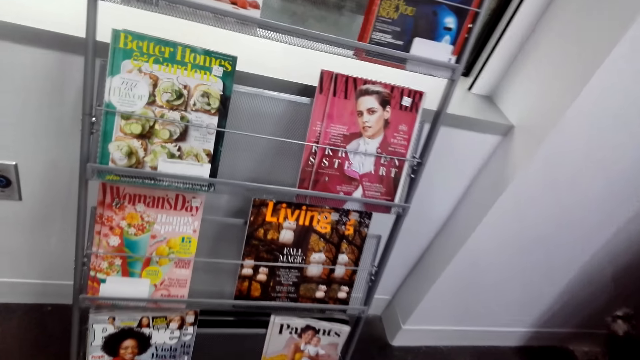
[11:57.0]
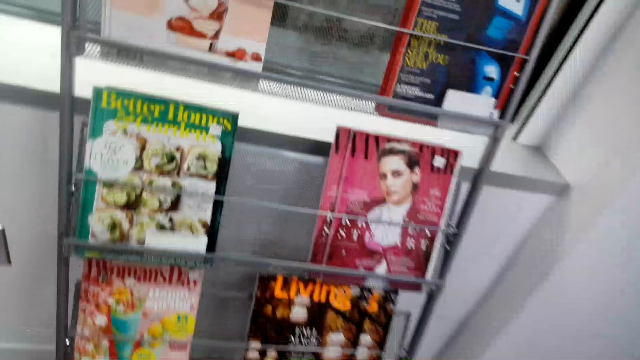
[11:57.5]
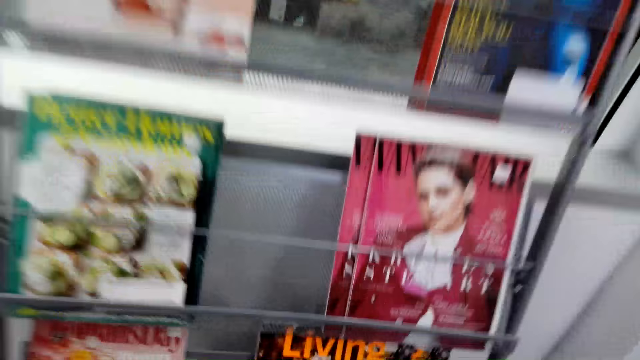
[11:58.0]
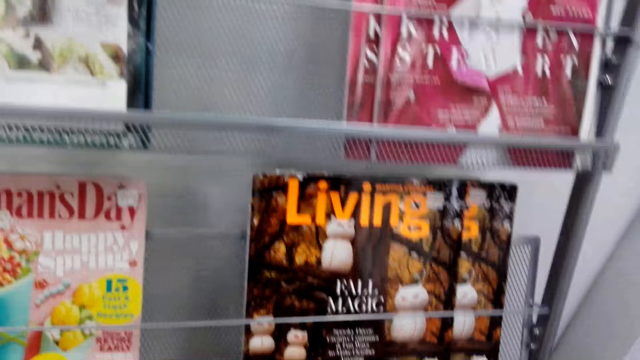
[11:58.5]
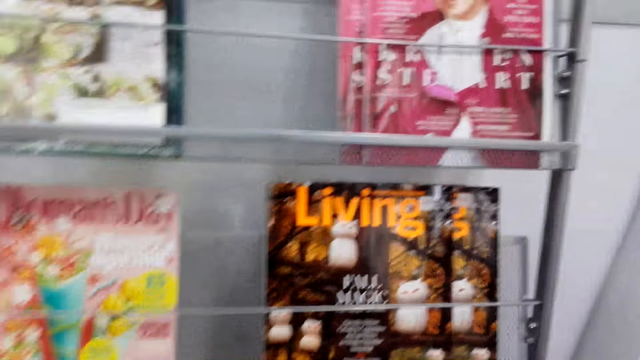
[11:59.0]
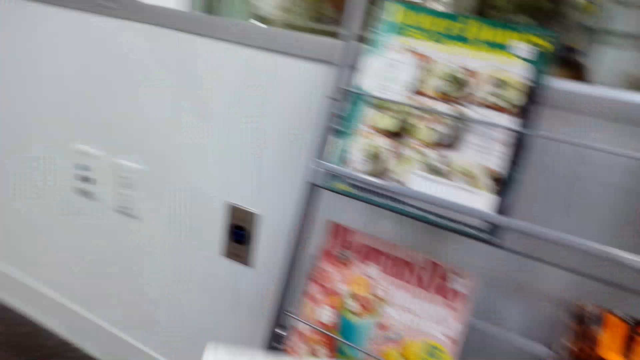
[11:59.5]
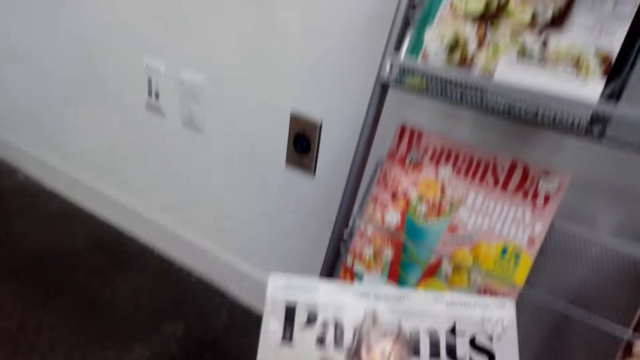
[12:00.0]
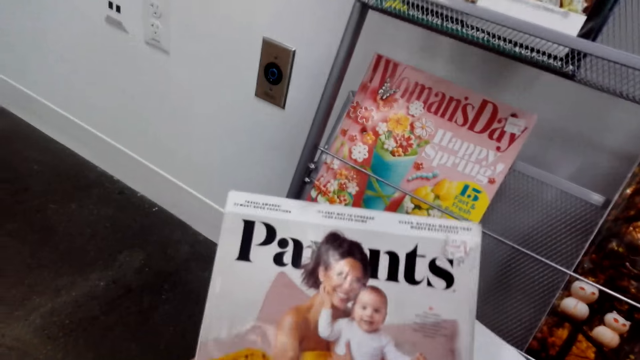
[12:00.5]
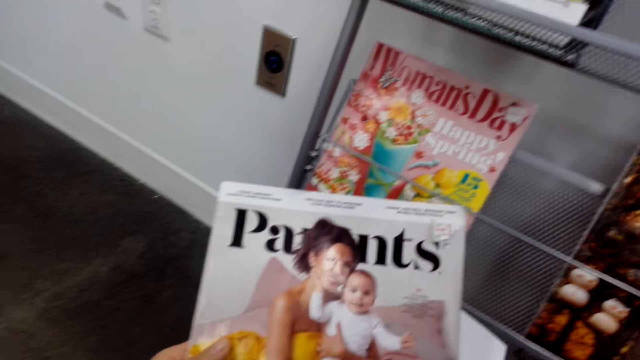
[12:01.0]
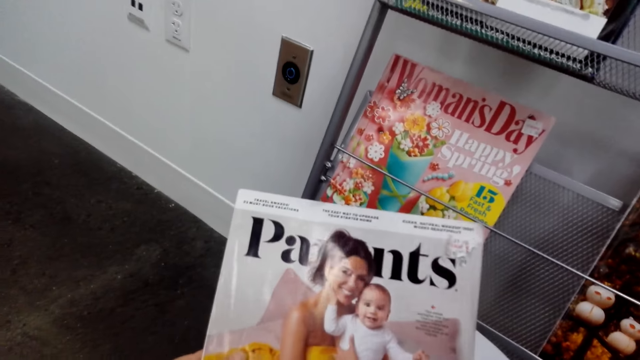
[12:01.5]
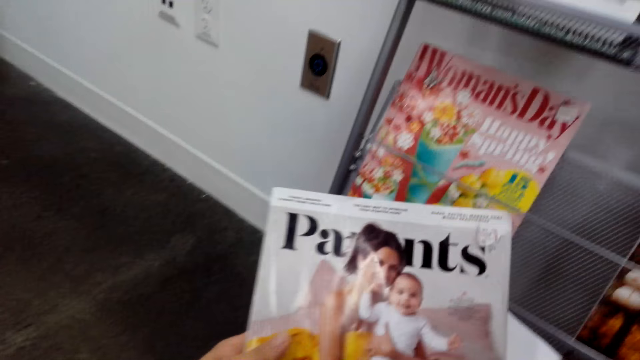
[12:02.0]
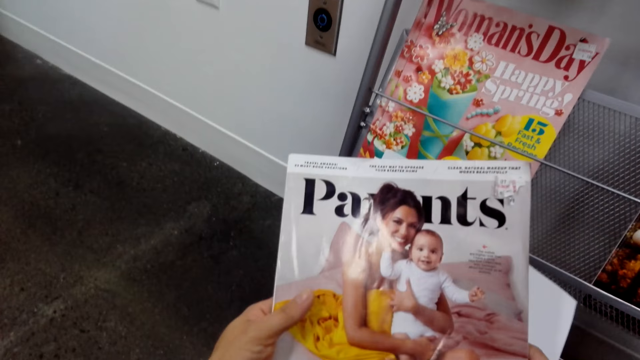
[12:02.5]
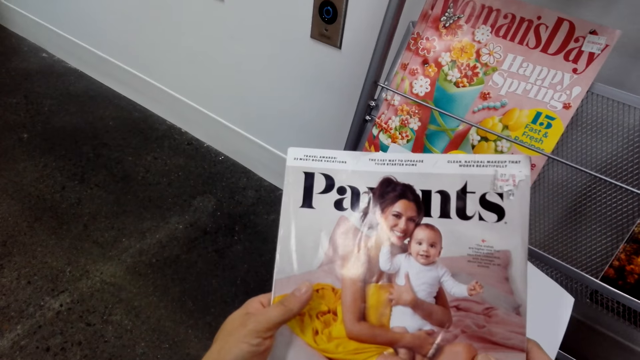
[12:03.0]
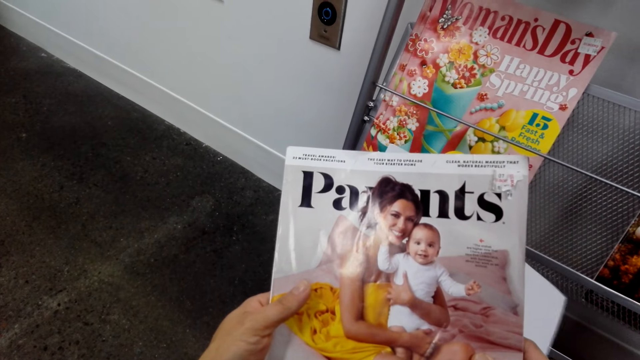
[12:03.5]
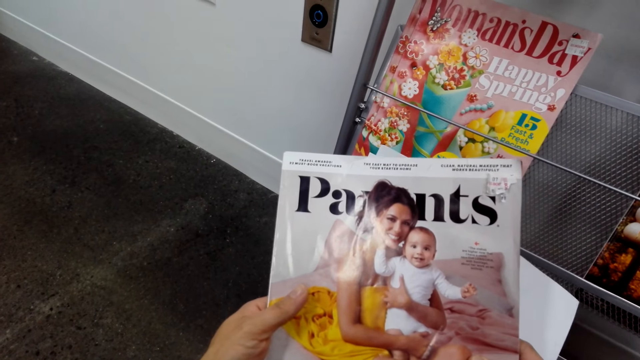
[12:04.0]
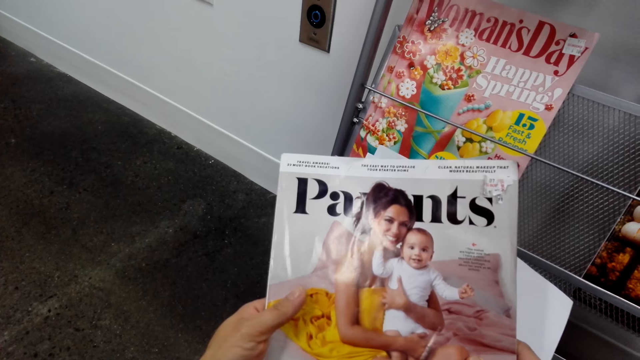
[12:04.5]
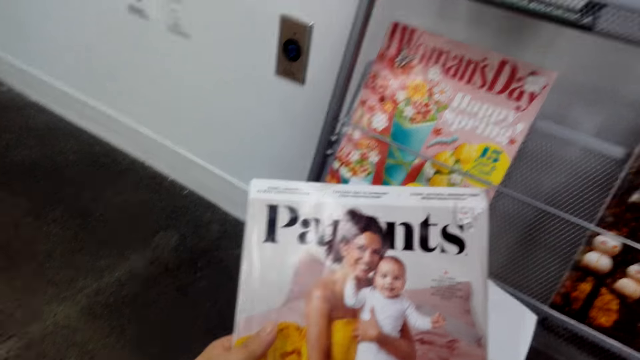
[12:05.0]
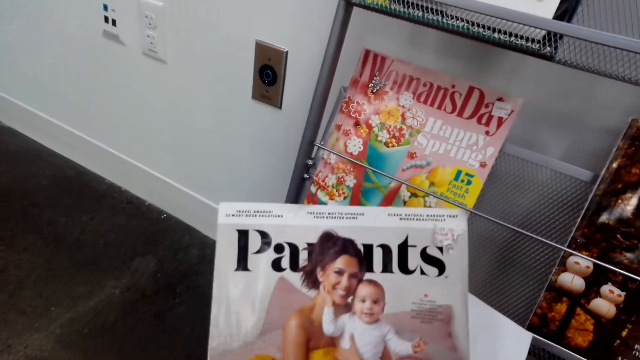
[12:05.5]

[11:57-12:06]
The camera wearer looks around. They pick a parents magazine from the rack. They read the parents magazine.

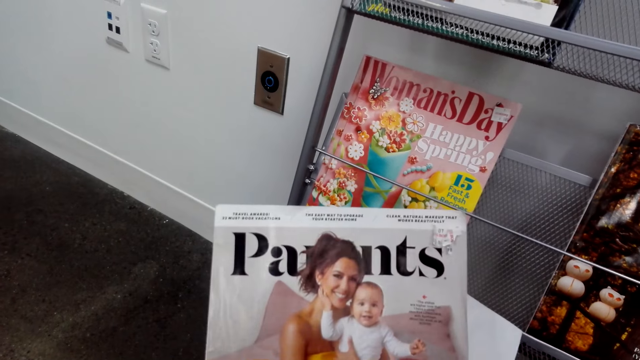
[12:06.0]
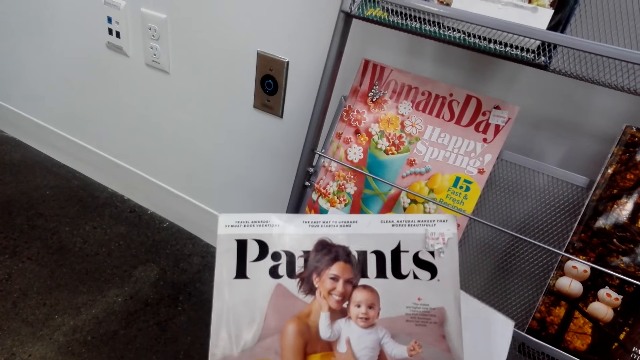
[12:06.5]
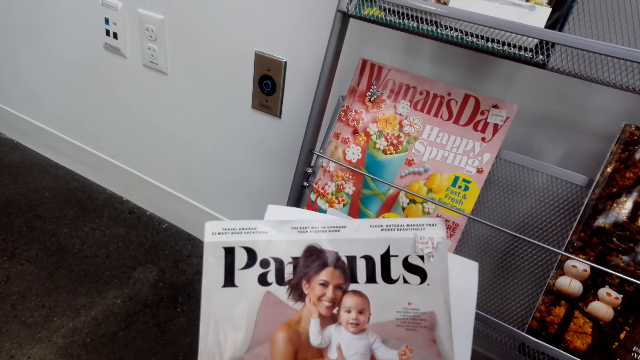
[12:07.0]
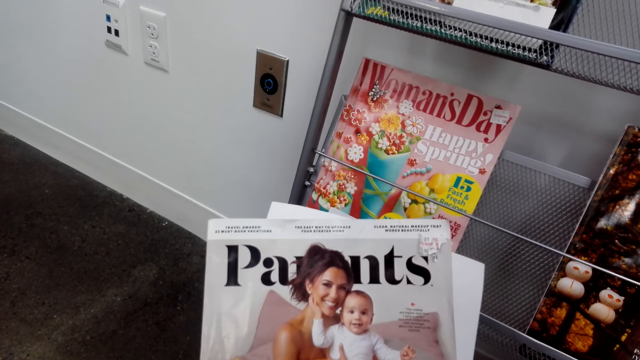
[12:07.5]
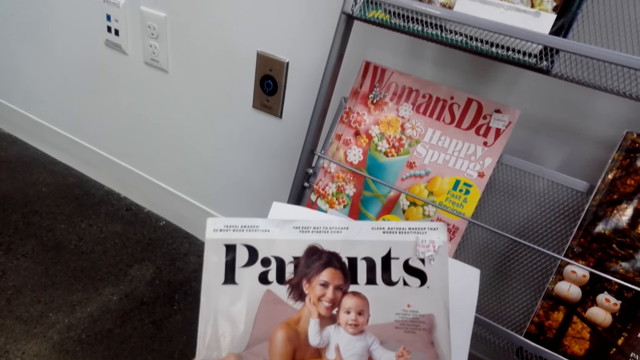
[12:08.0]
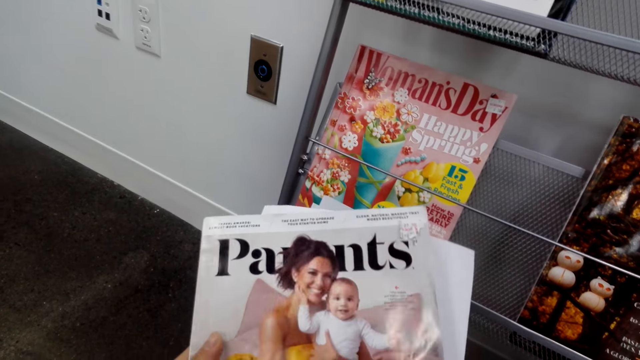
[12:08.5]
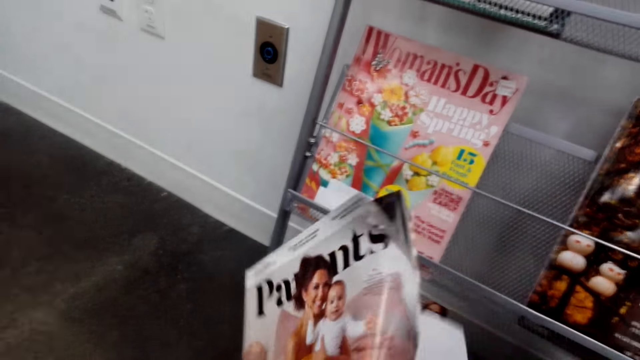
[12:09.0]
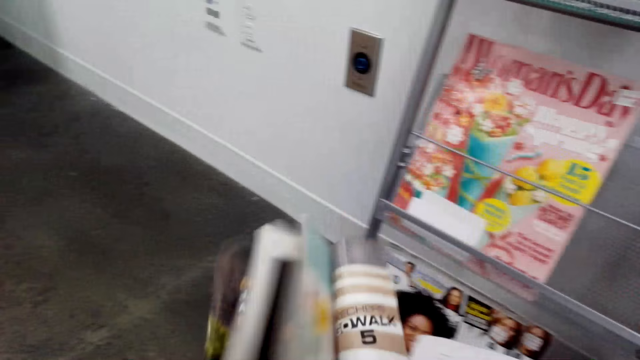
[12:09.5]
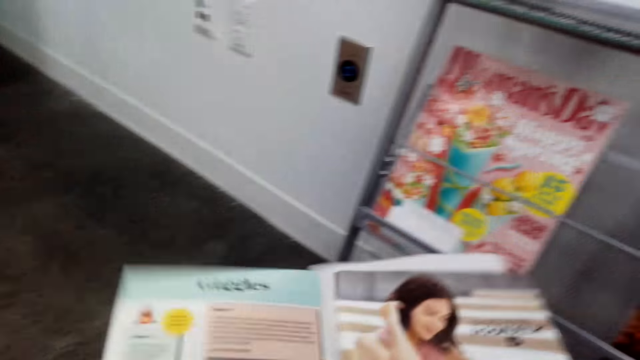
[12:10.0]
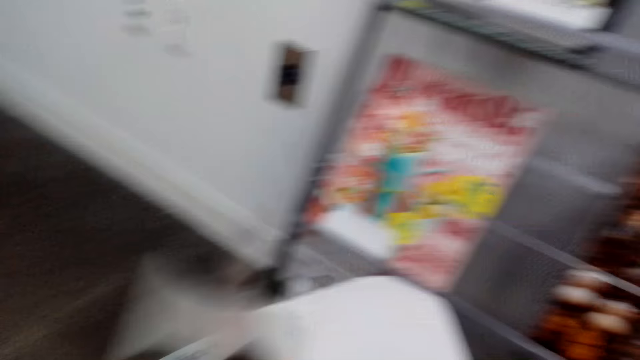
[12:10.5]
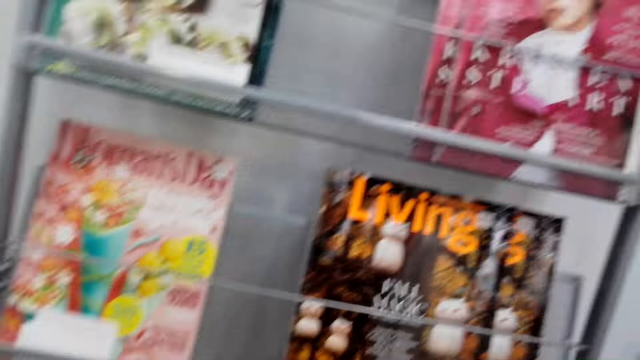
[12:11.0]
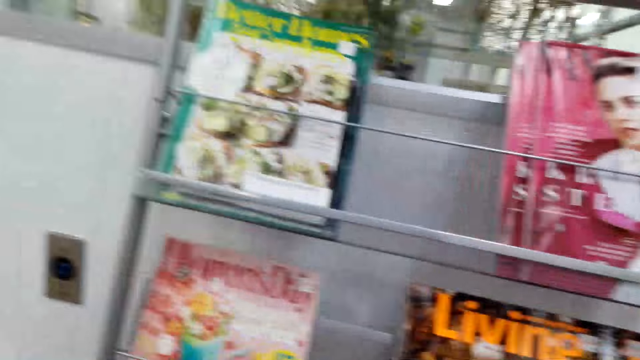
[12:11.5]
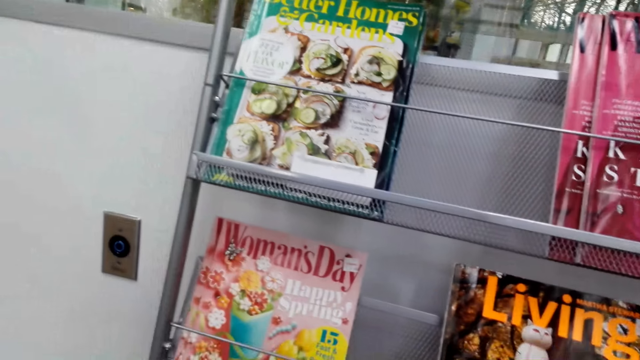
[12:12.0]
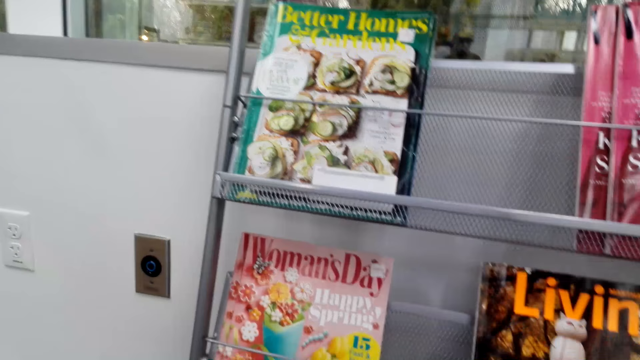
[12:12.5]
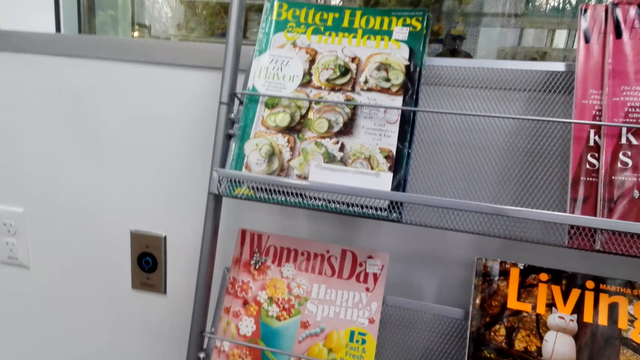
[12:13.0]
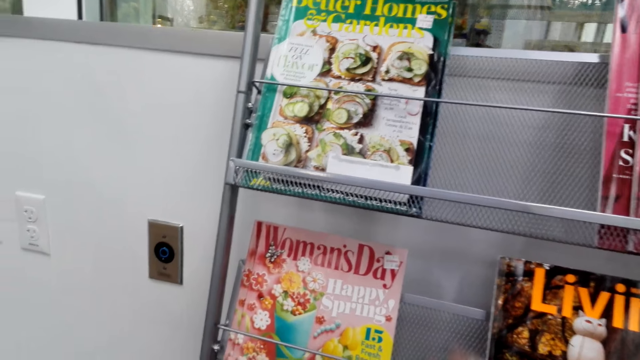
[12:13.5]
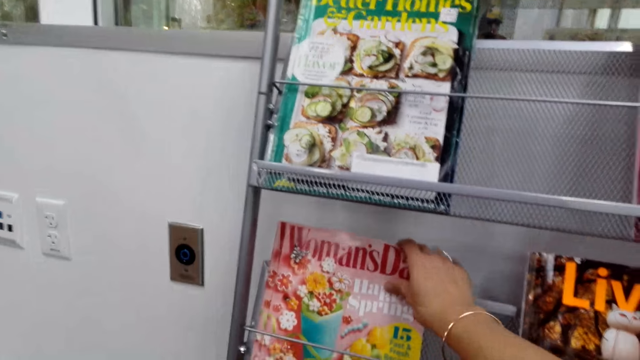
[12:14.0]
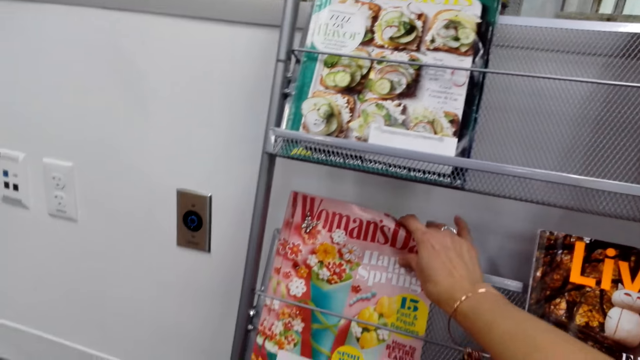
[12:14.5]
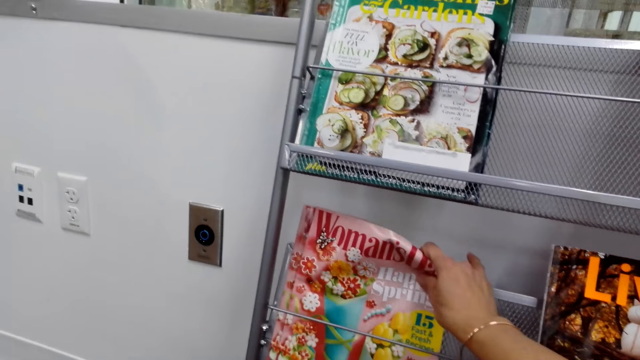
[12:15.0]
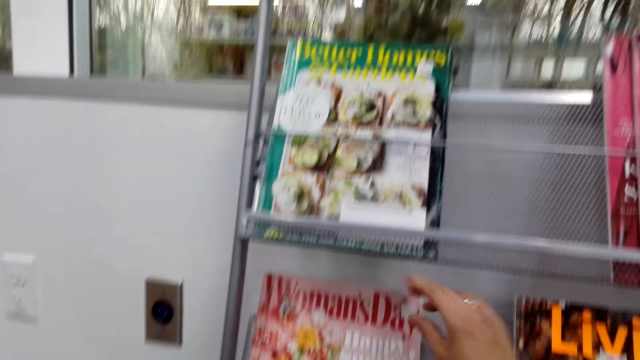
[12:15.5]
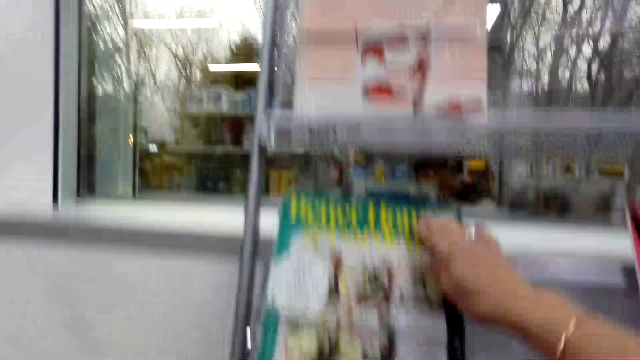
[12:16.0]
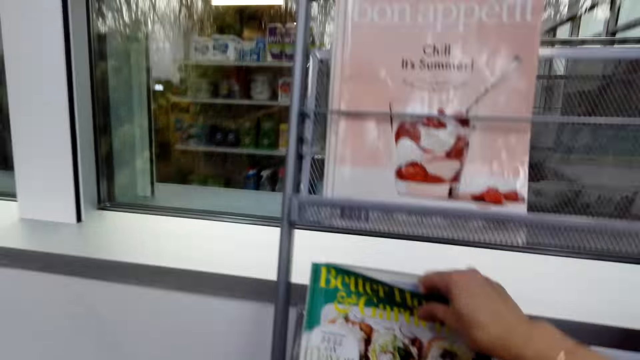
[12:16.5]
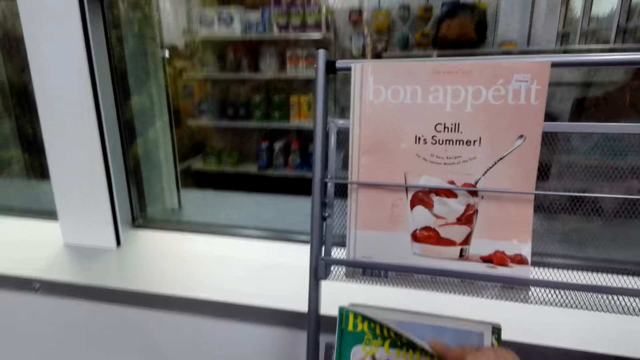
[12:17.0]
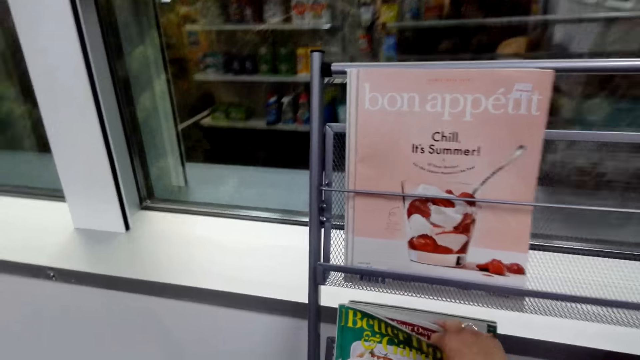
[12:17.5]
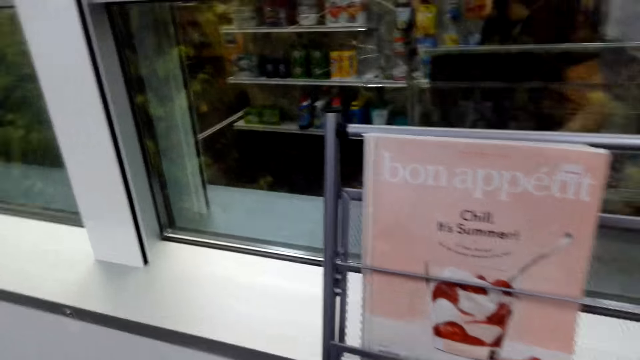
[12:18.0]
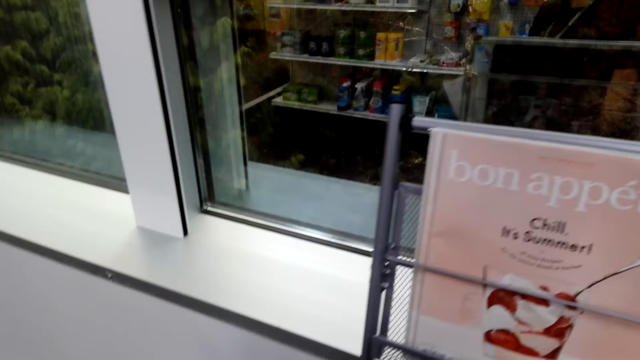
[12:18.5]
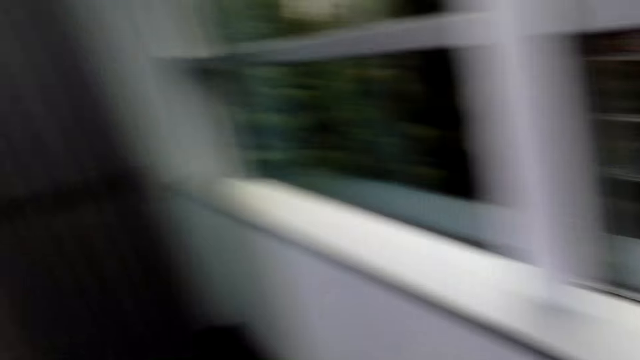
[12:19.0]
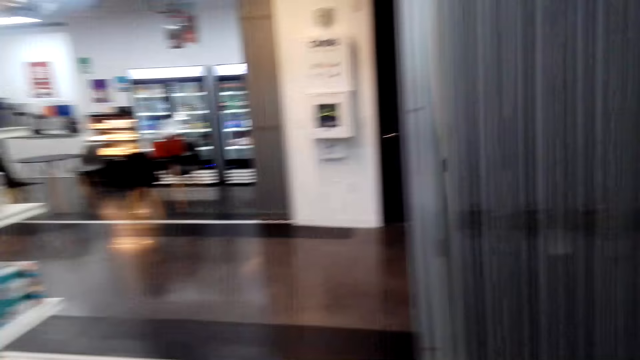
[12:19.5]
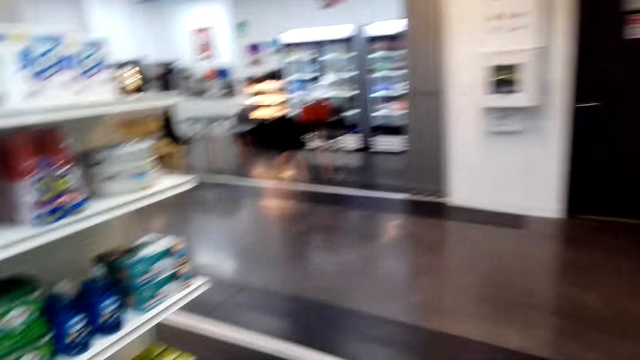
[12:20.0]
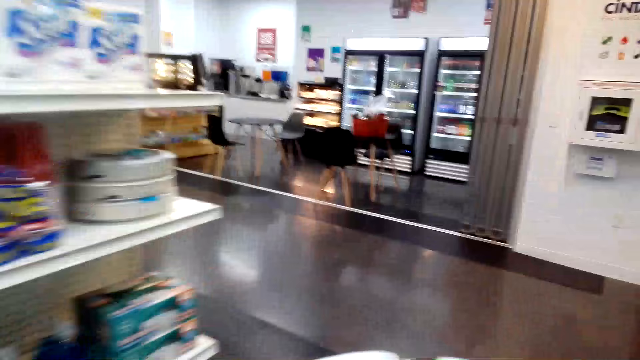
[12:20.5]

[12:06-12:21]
The camera wearer picks a magazine. They flip the parents magazine and open the magazine. They look around. They put the parents magazine back on the rack. They pick a magazine. They touch a woman's day magazine on the rack. They pick a magazine from the rack. They look around. They walk in the supermarket.
